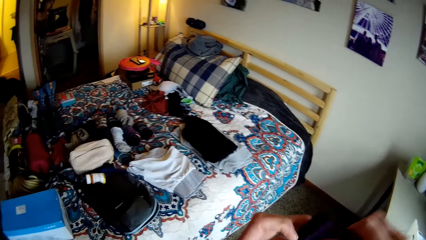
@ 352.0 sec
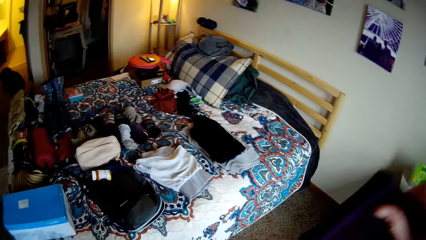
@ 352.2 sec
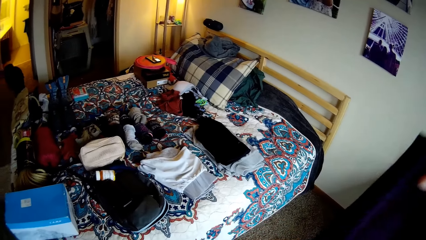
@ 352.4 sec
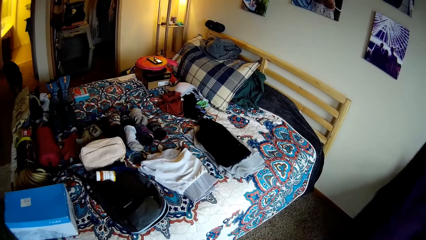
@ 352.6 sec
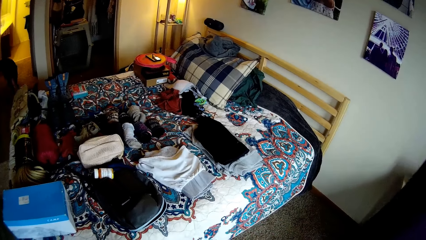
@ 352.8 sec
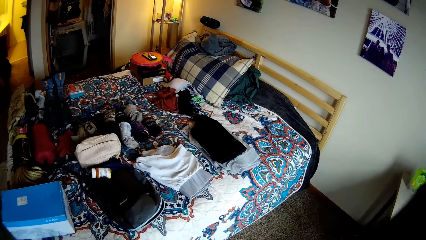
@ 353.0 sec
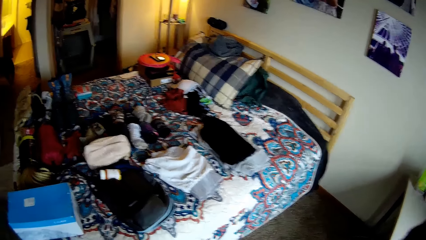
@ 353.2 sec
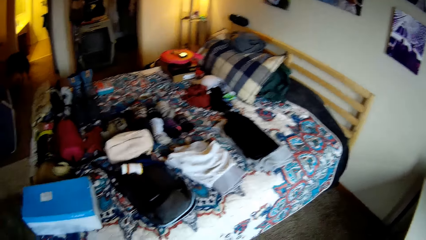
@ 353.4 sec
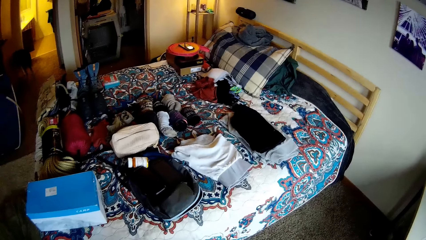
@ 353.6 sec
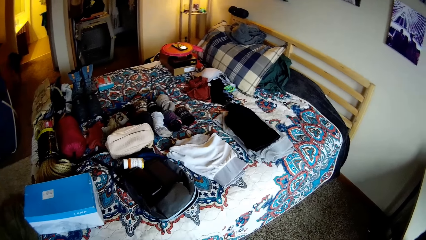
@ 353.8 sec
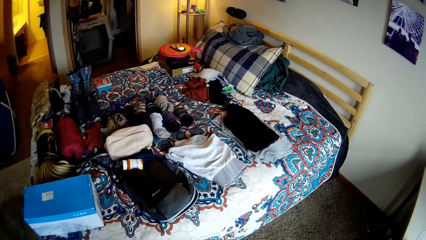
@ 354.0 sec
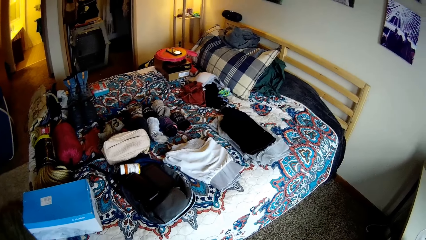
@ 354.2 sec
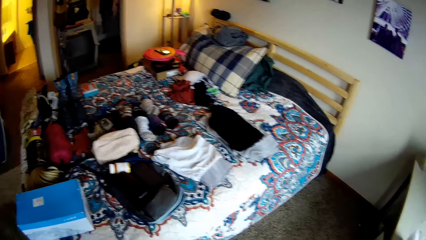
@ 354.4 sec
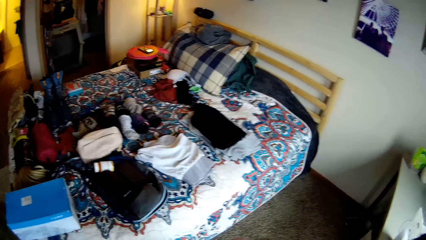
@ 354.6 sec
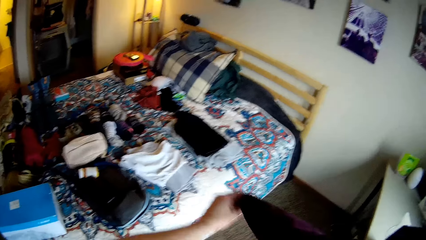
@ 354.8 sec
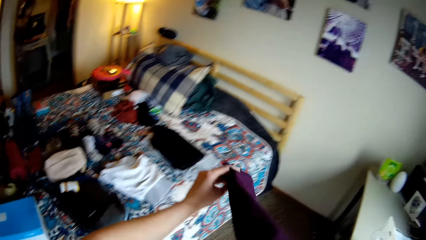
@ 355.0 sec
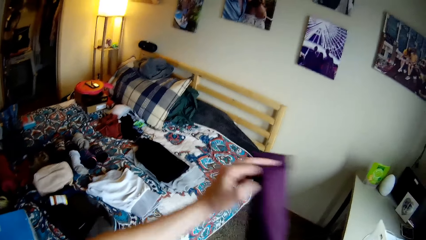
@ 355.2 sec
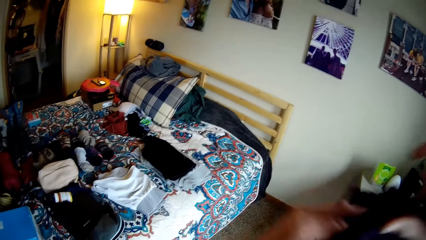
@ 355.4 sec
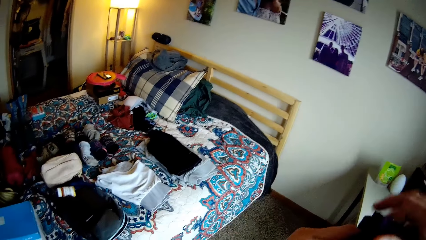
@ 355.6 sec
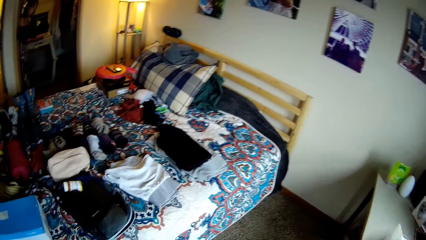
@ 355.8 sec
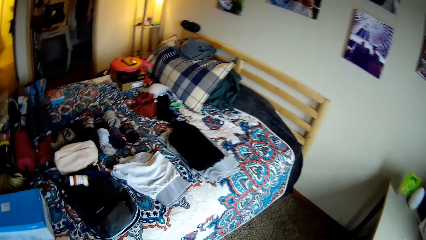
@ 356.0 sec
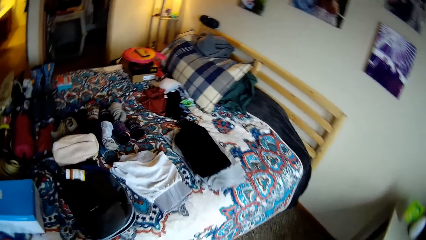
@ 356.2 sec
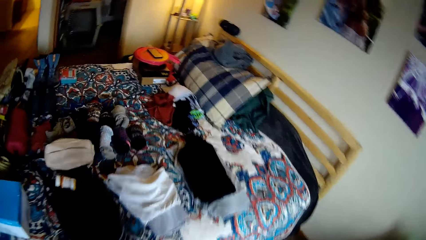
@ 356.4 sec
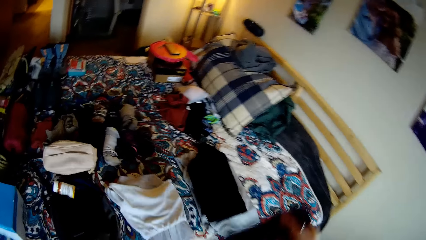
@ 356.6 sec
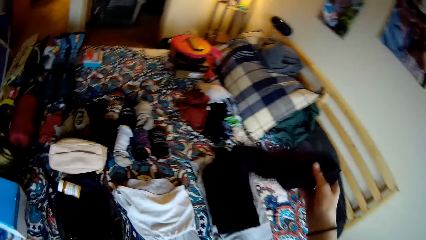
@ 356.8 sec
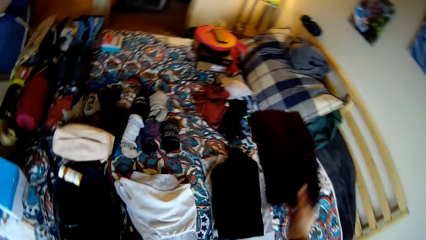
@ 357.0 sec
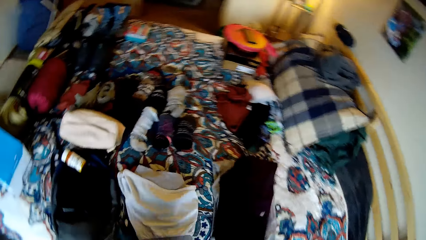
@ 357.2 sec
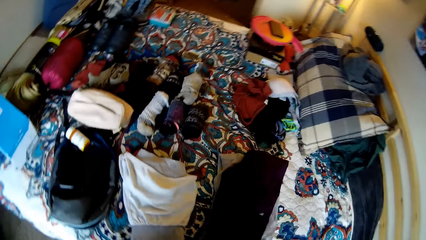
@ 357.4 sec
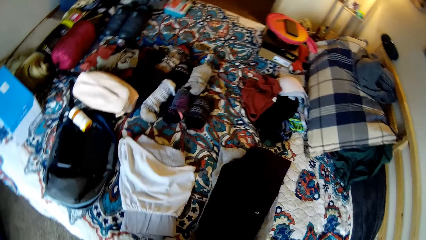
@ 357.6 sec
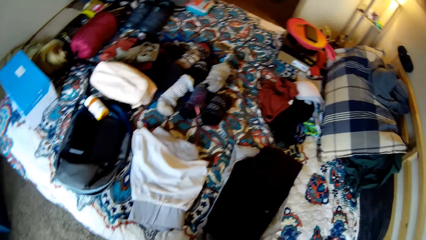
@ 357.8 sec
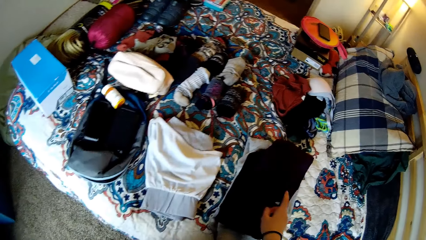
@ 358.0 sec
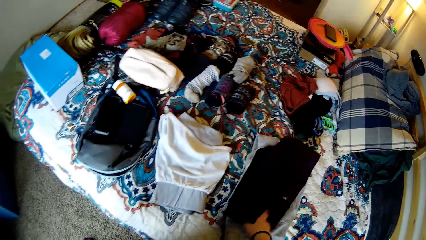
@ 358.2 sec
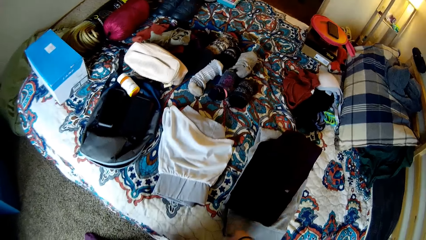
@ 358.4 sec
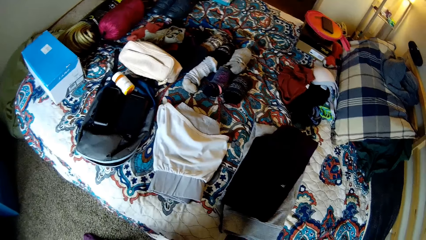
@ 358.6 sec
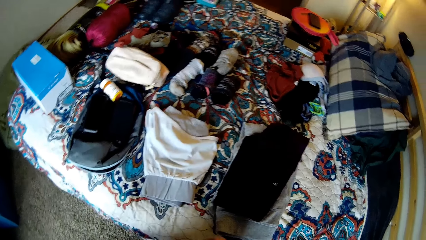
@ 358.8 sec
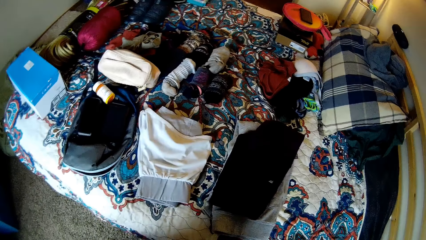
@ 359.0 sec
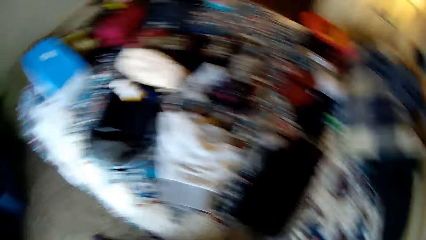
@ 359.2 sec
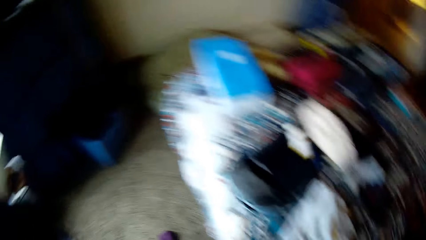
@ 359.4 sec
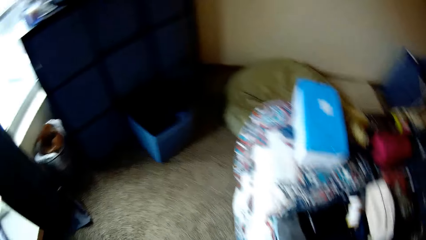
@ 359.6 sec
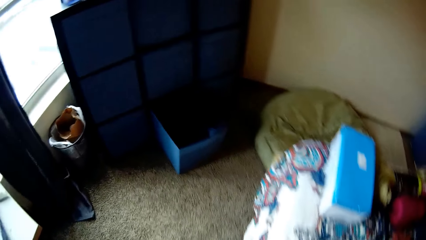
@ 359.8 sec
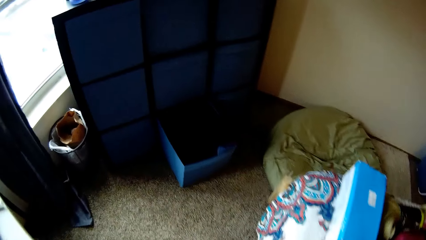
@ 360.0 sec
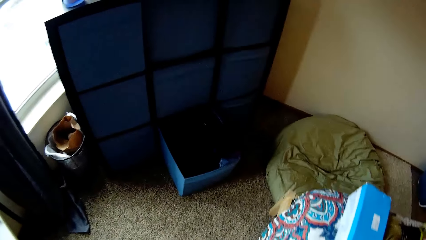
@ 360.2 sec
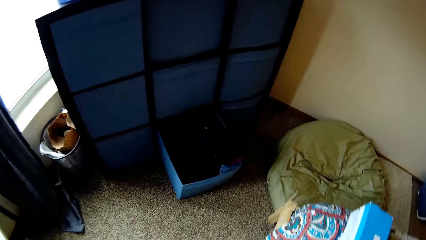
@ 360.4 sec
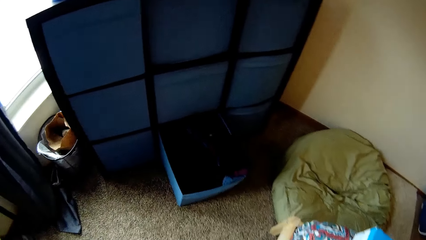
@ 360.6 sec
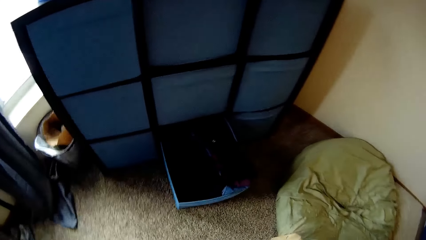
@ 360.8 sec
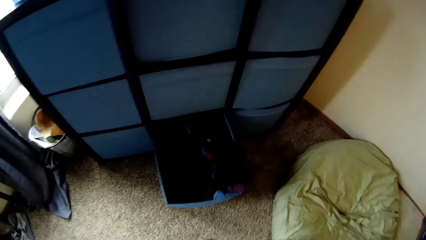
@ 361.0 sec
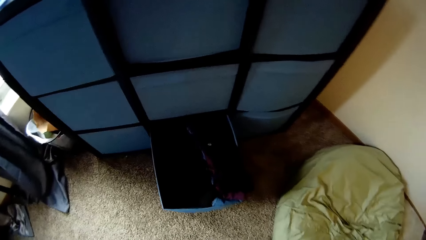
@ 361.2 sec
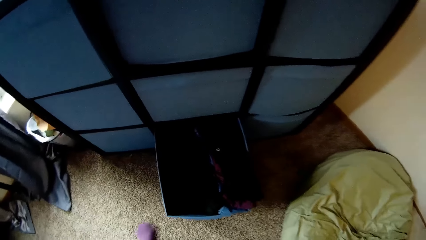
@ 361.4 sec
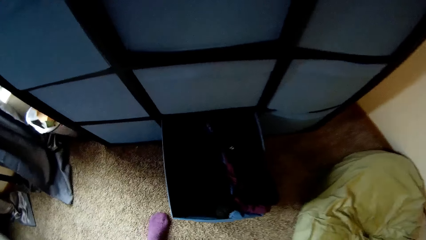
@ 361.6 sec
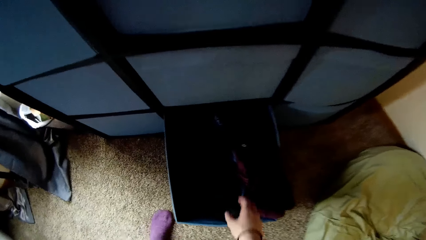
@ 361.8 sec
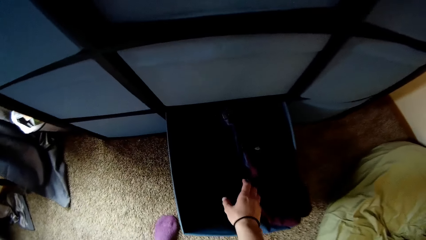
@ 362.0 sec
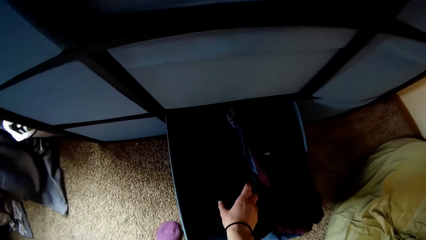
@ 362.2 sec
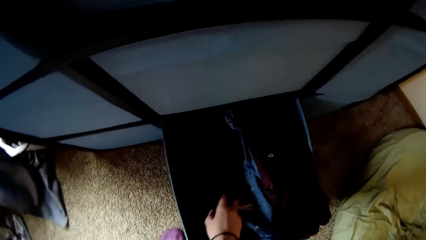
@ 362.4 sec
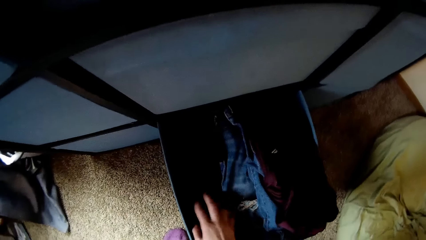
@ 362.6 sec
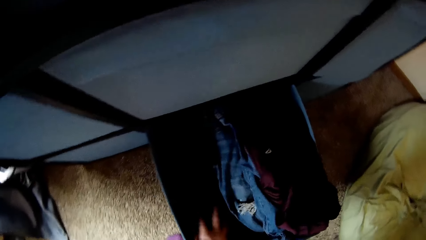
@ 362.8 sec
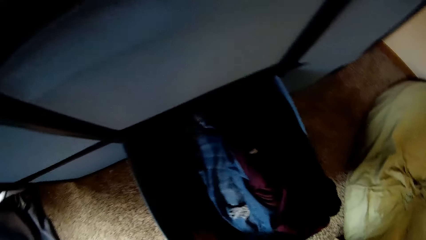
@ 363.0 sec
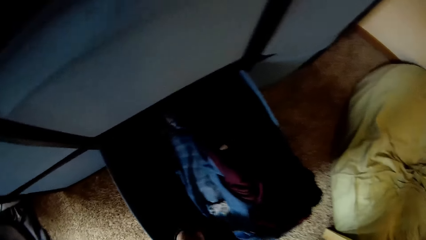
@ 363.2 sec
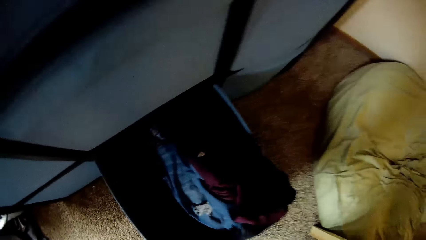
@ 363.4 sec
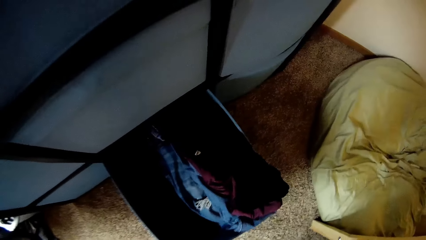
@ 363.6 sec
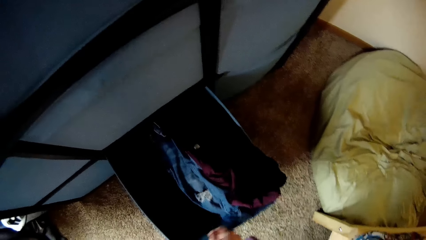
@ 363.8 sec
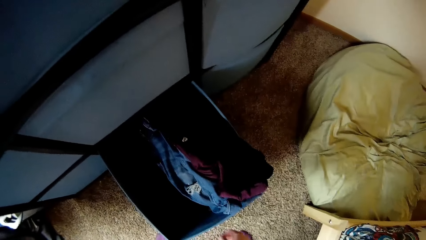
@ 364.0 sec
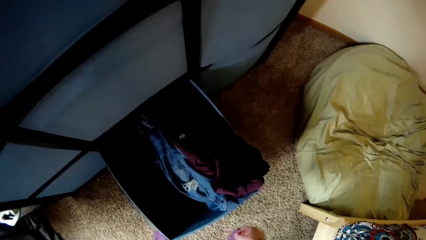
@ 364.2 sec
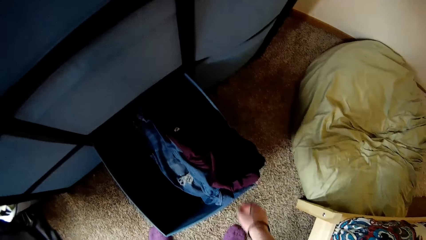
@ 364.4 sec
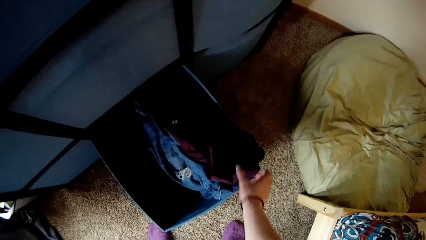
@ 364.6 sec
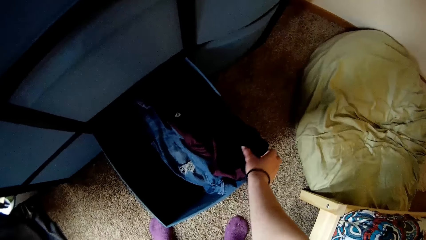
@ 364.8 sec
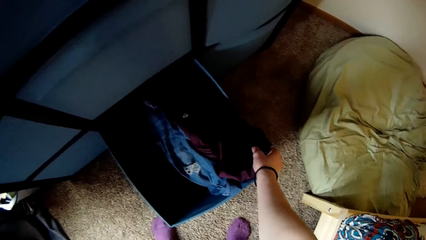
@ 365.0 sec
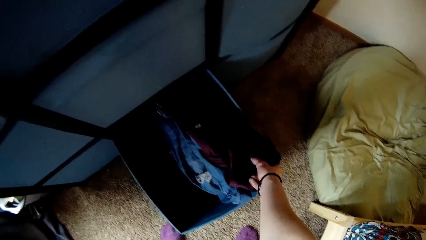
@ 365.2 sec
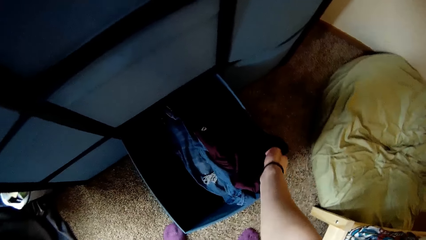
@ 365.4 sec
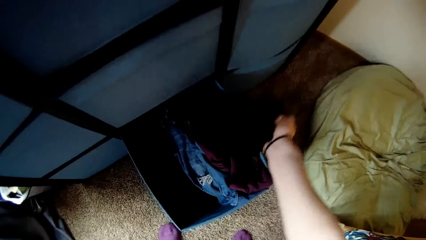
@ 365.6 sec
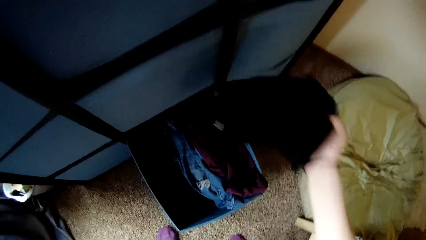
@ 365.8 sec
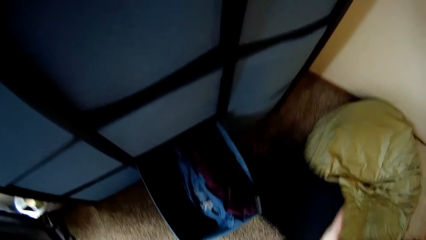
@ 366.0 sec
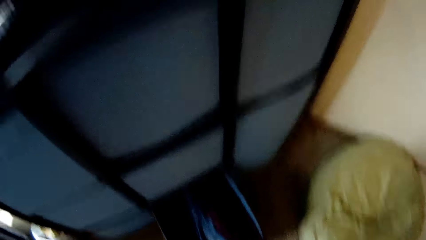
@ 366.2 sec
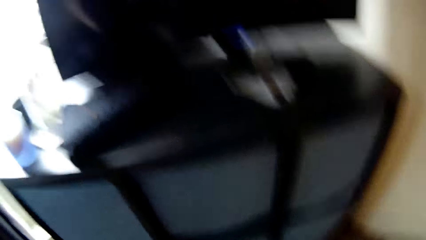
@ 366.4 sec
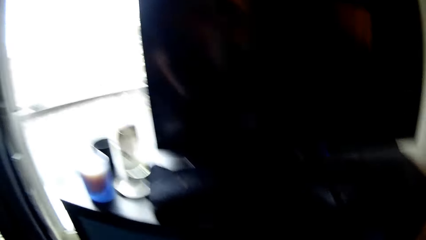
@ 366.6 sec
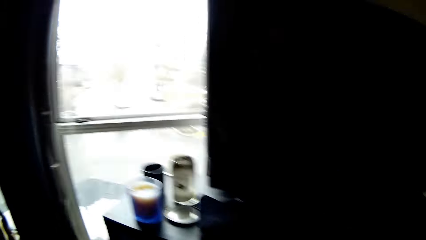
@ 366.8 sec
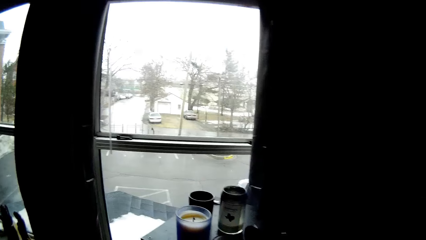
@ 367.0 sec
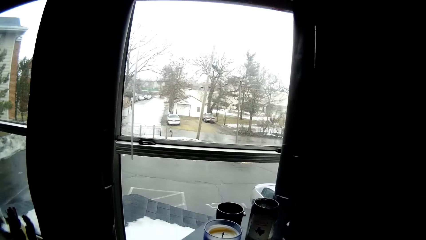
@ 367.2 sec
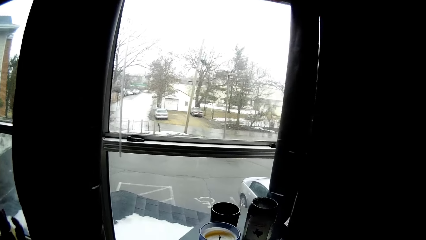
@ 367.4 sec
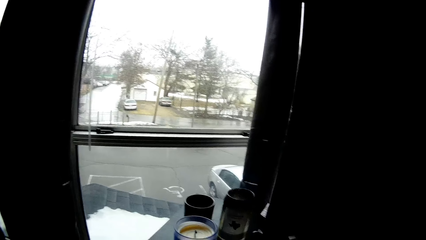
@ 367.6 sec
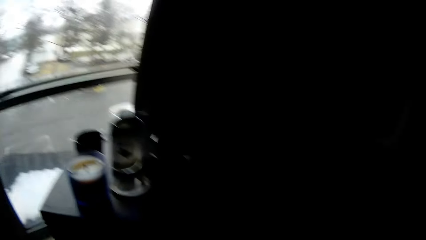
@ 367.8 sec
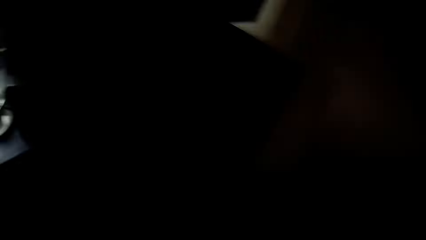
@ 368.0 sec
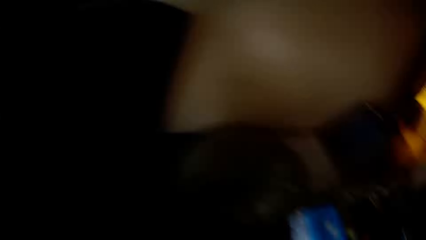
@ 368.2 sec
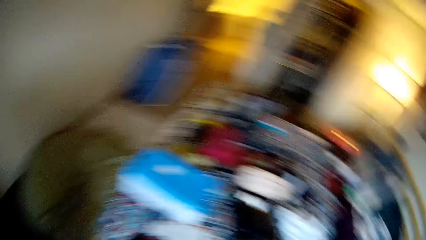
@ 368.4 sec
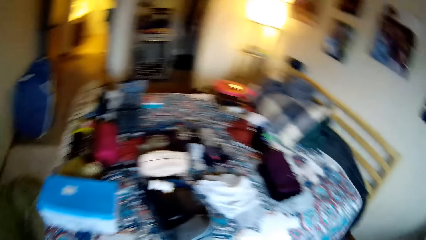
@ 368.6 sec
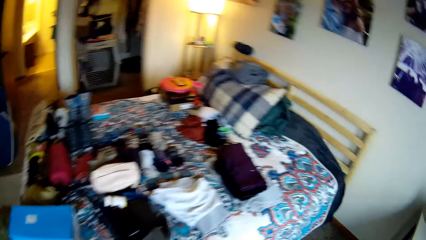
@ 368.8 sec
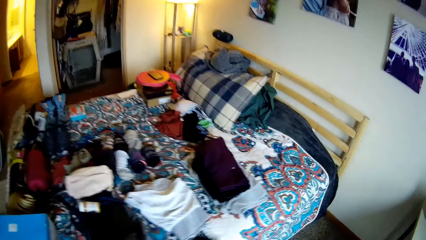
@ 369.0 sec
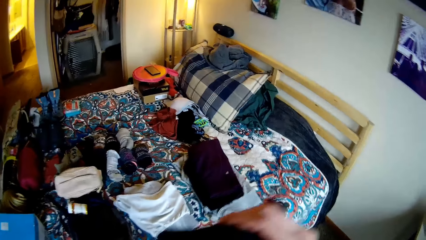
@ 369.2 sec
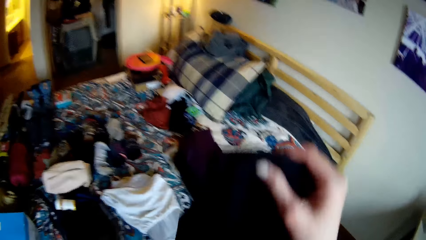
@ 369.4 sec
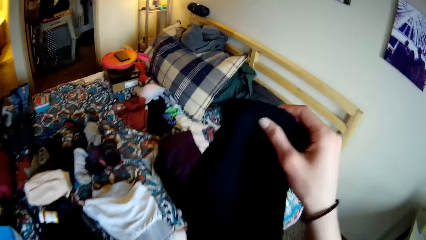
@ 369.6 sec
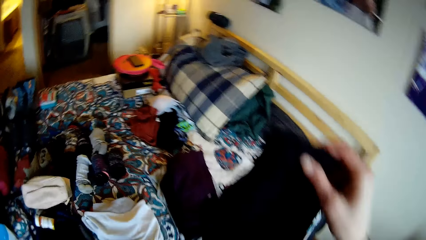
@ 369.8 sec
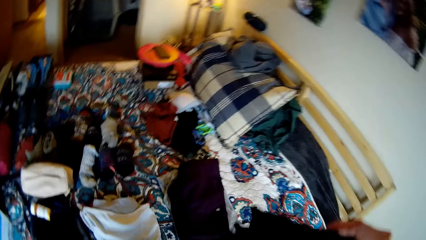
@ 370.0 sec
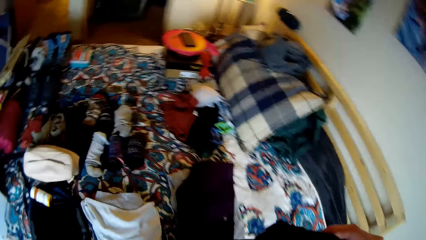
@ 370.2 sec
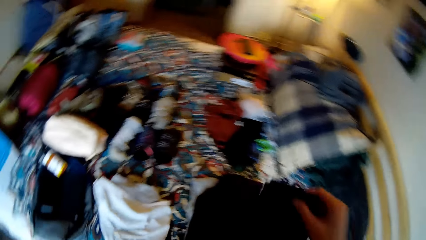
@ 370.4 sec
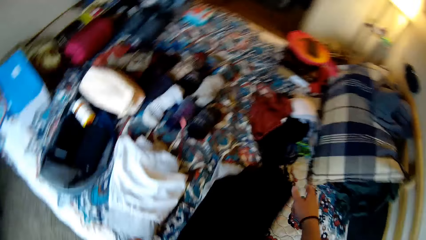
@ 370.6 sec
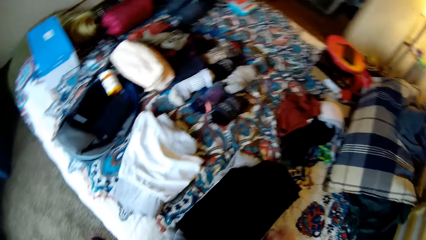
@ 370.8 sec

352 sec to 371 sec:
The camera wearer turns around. They fold the trousers together. They drop the trousers on the bed. They walk to the drawer. They adjust the cloth in the drawer. They remove another cloth from the drawer. They look outside. They turn around. They drop the trousers on the bed.
